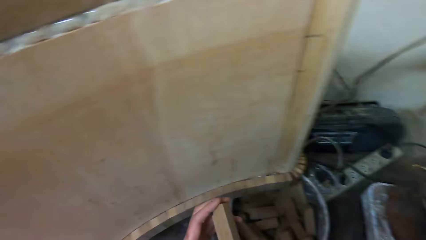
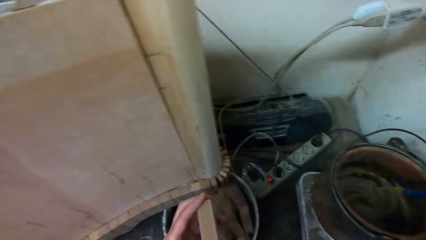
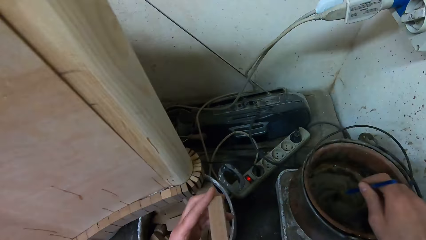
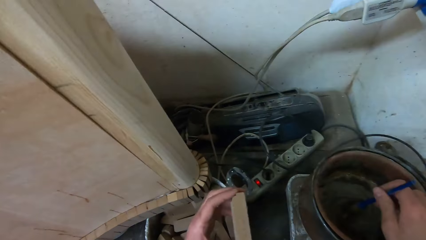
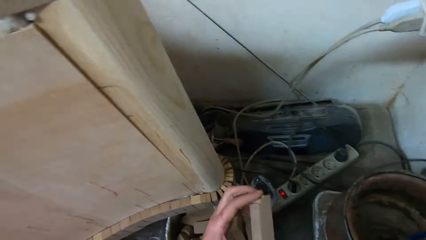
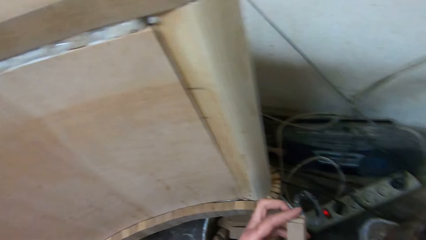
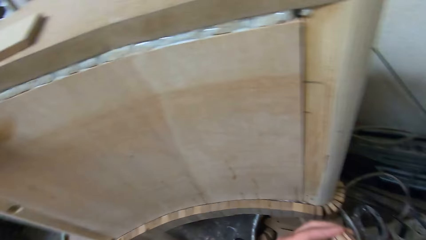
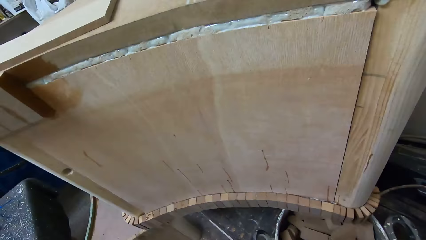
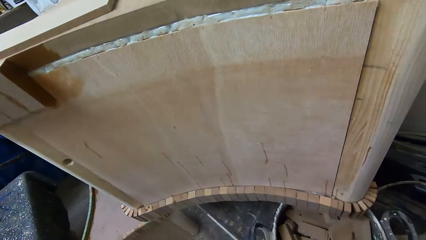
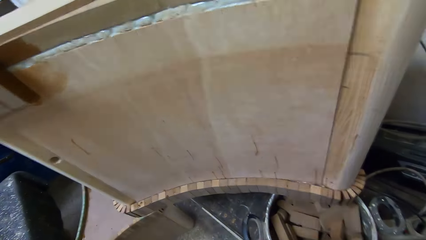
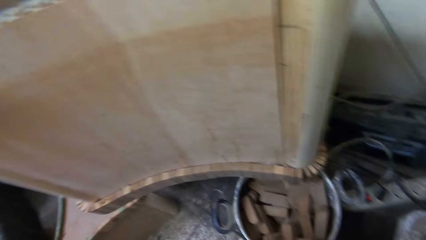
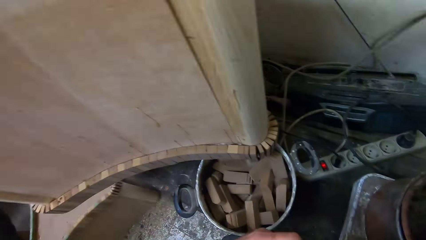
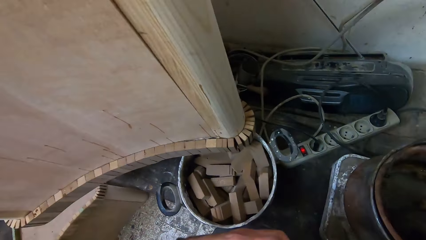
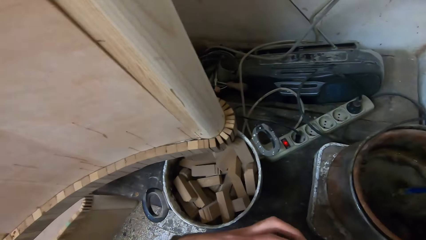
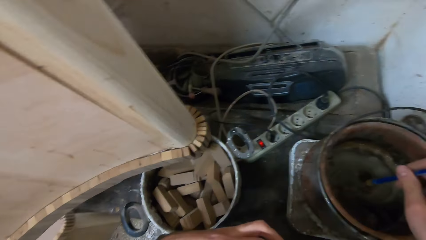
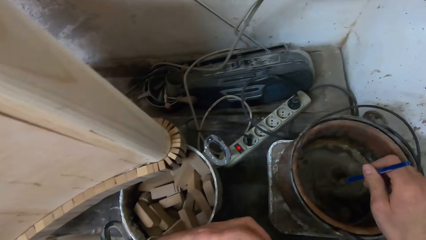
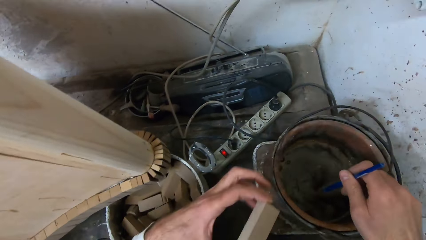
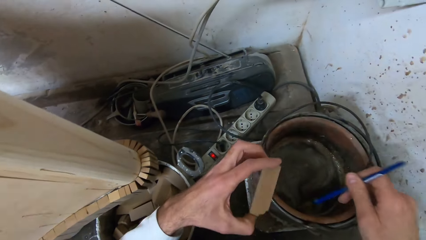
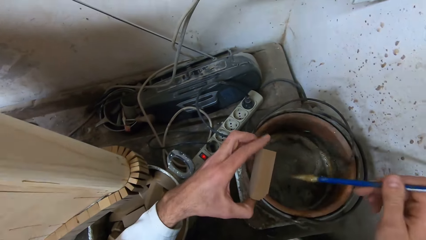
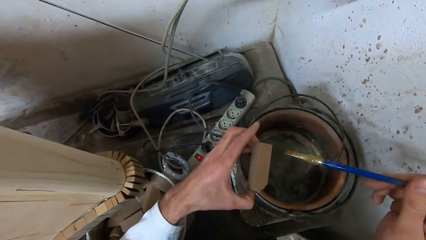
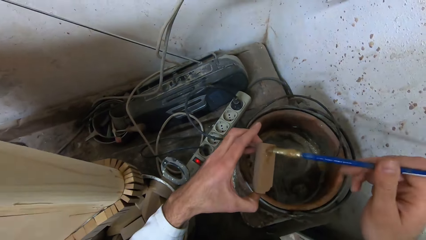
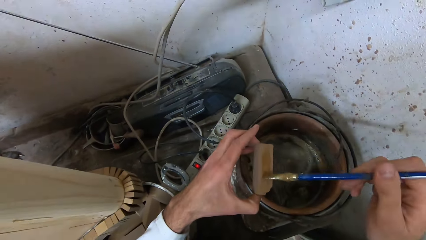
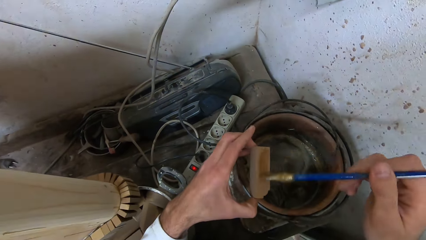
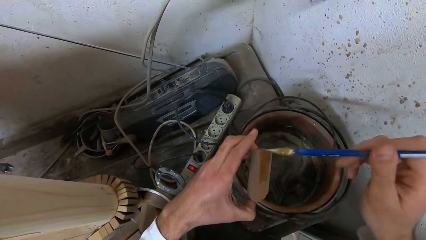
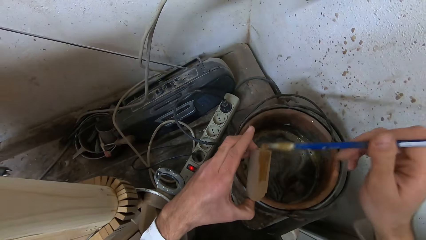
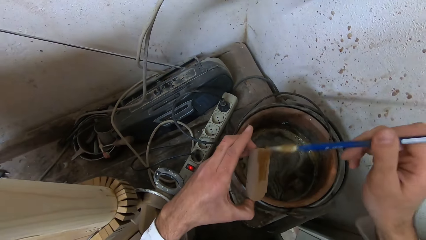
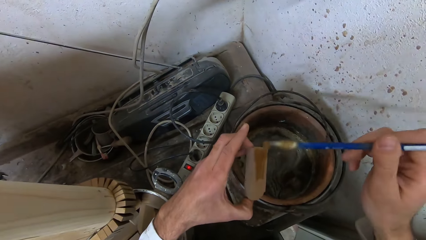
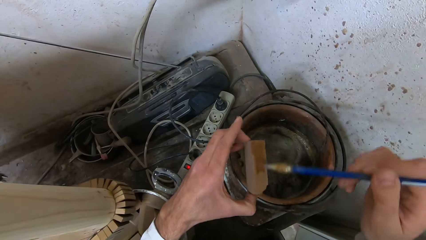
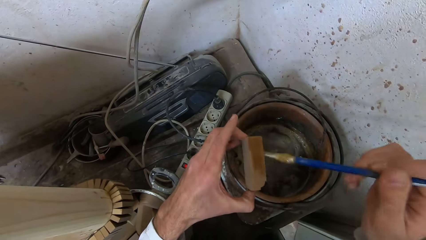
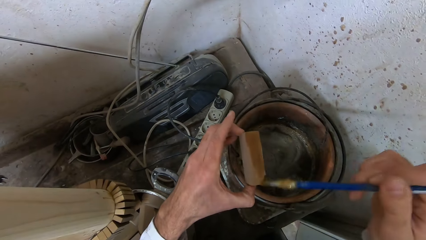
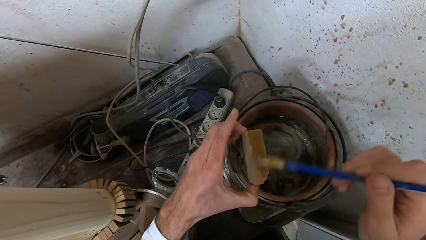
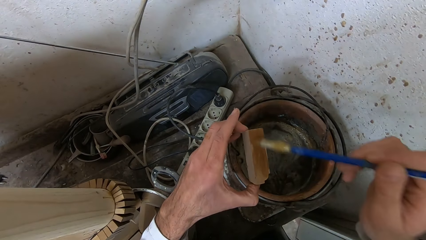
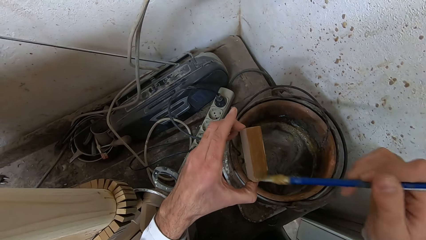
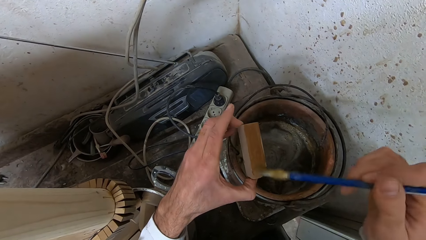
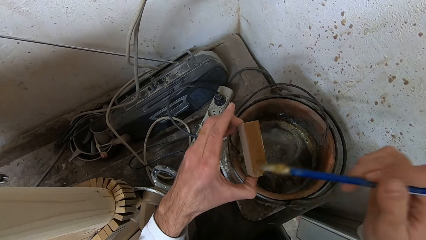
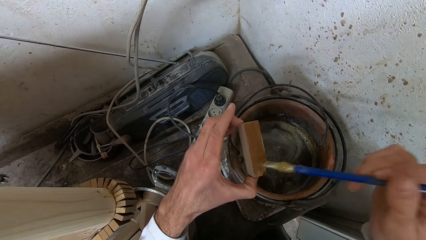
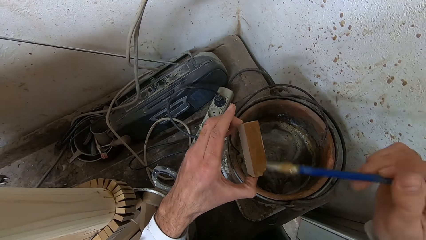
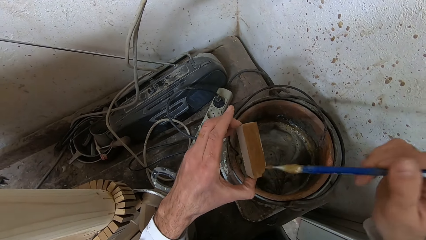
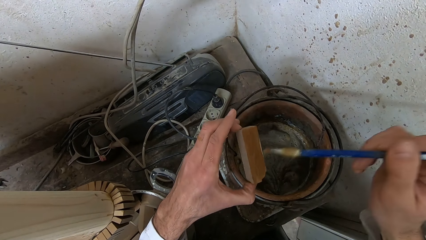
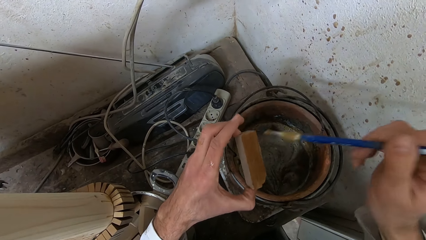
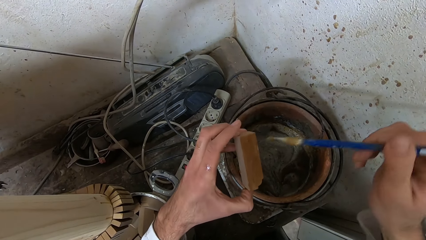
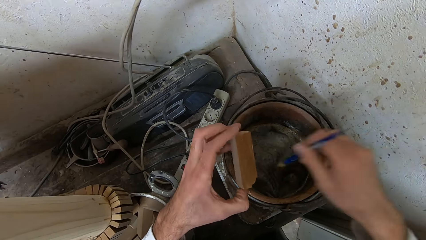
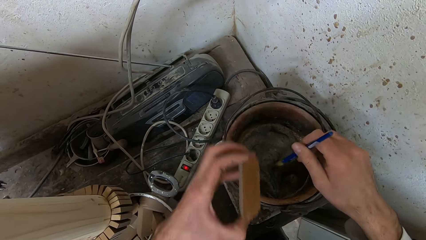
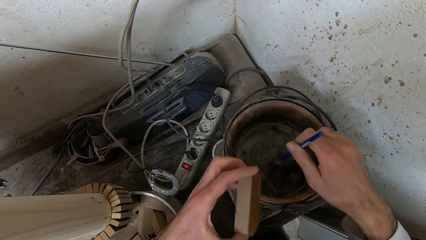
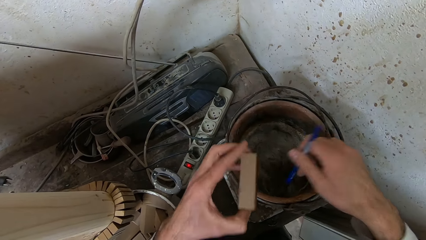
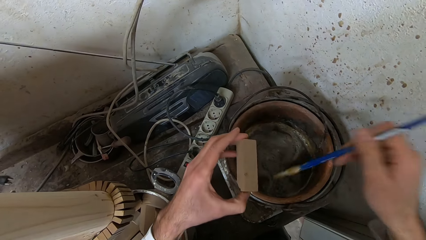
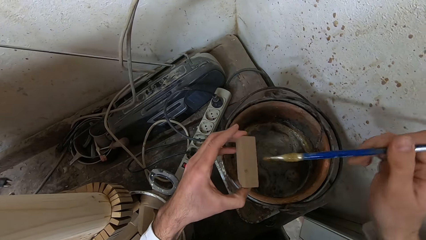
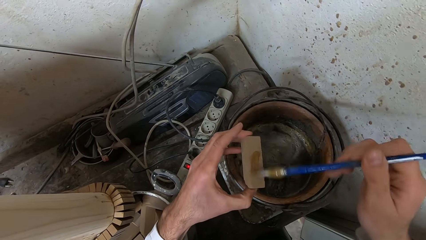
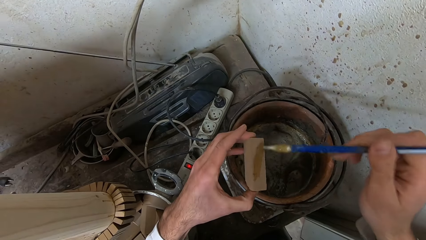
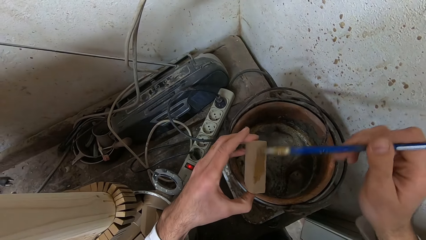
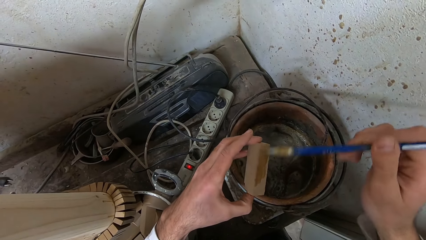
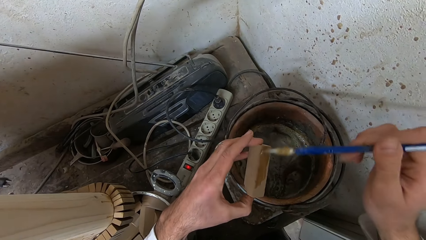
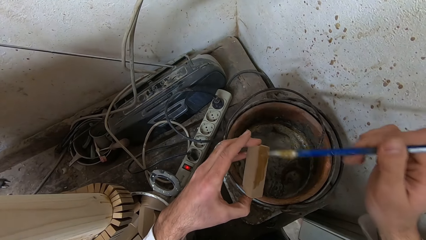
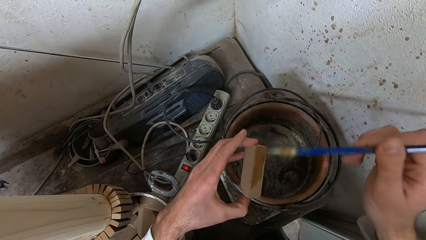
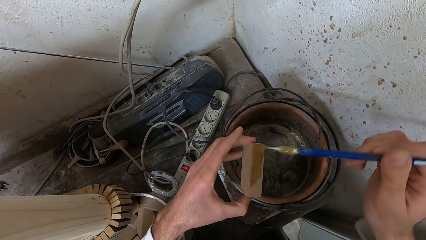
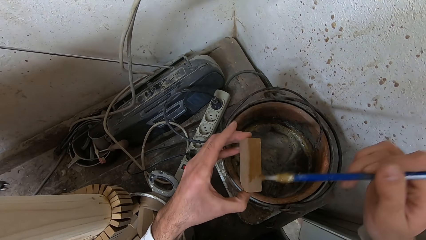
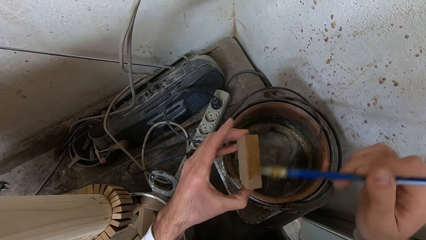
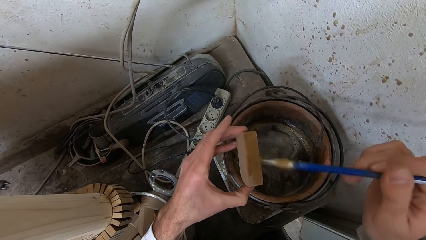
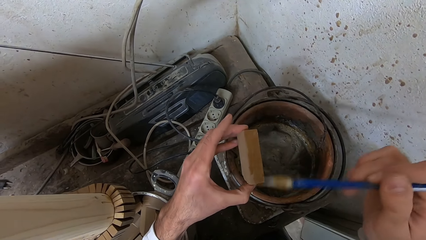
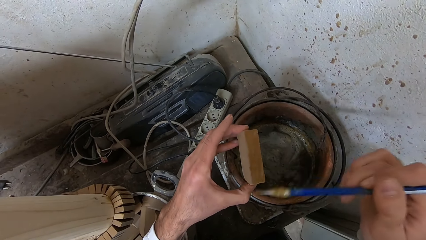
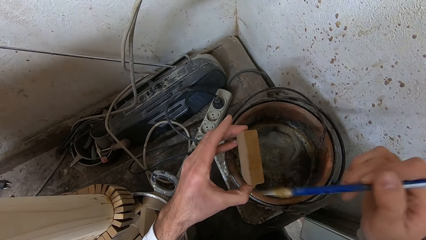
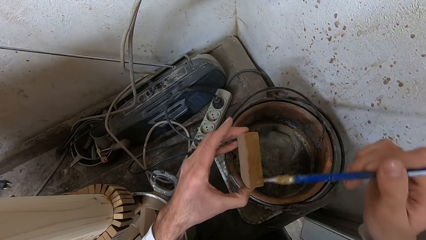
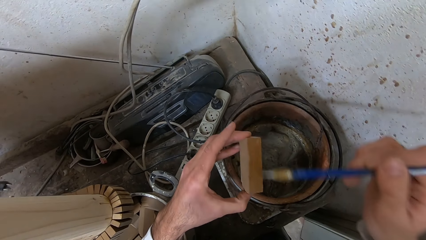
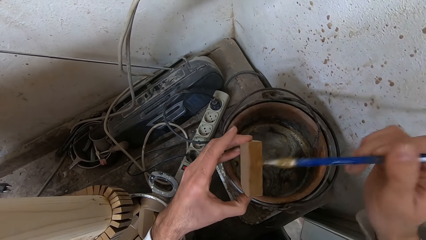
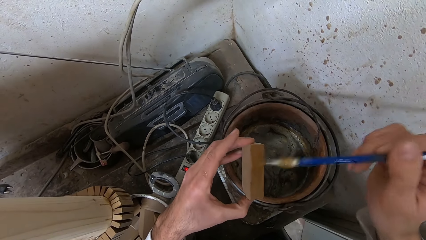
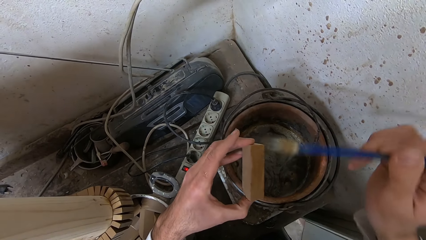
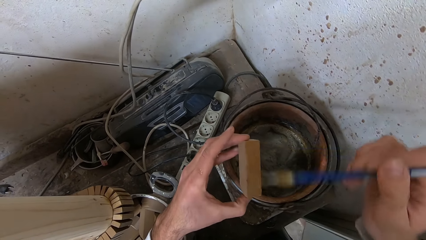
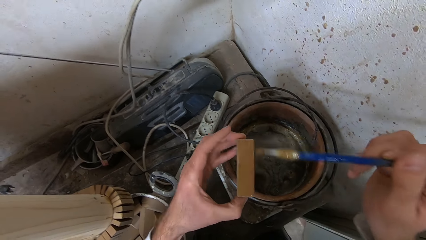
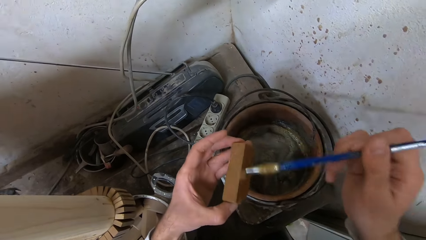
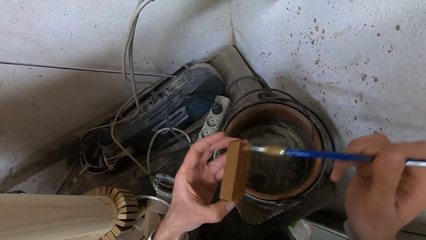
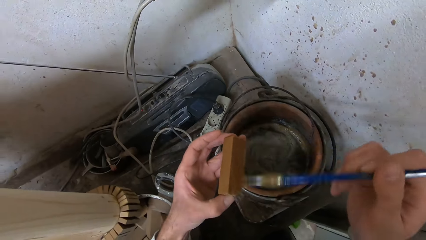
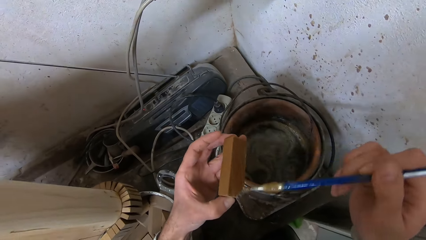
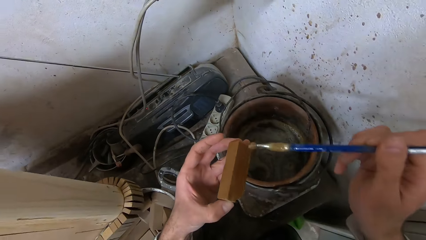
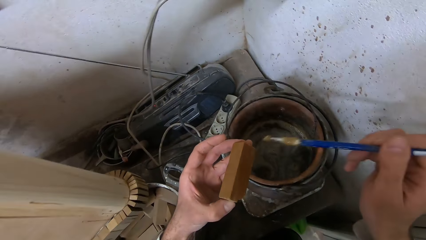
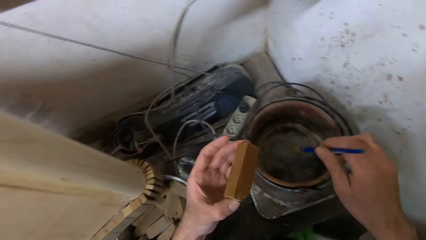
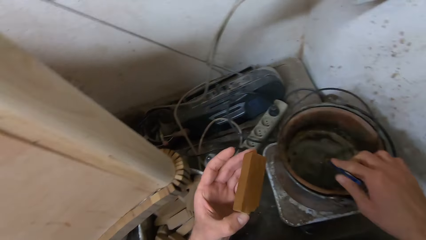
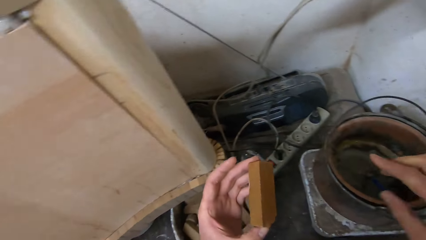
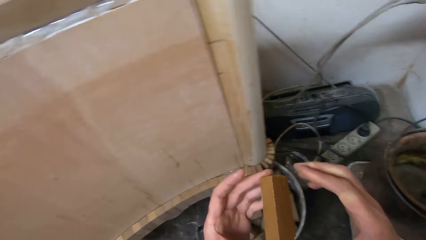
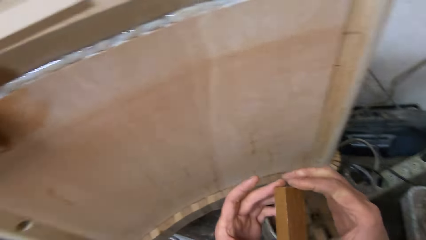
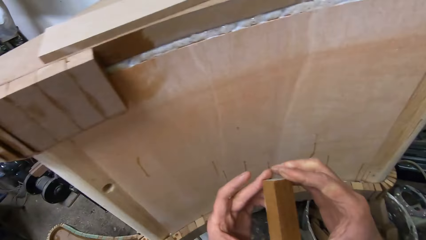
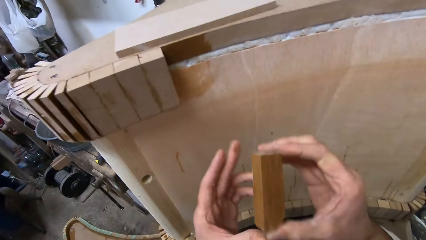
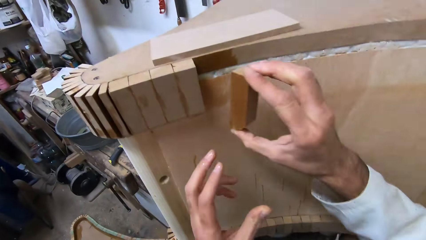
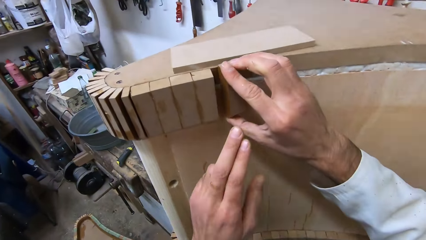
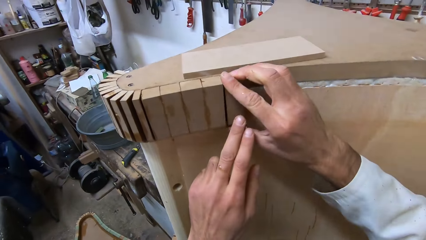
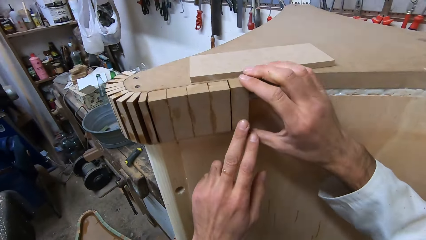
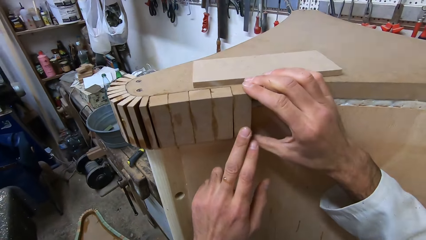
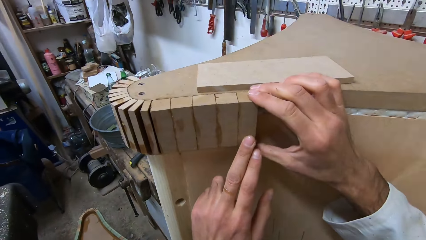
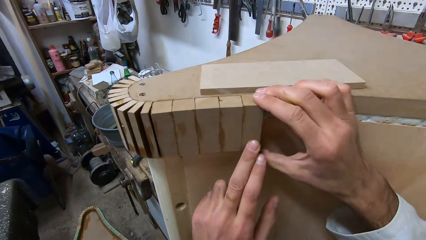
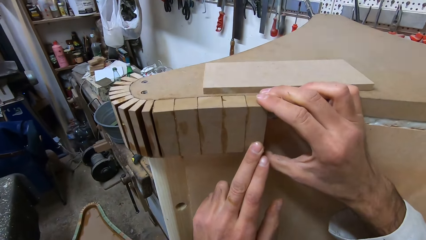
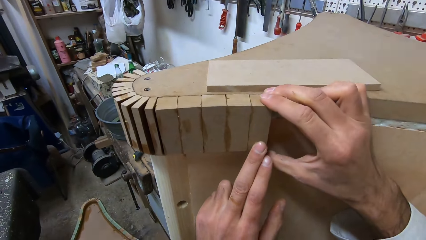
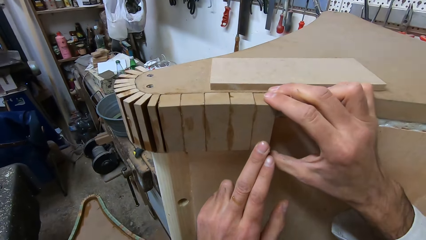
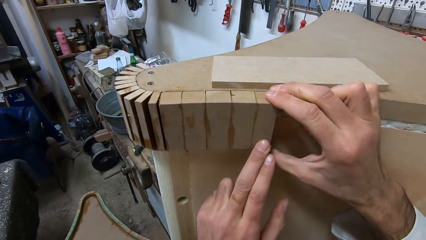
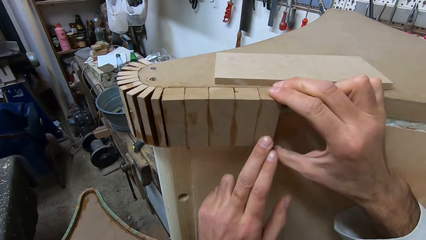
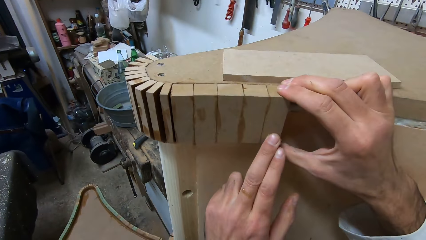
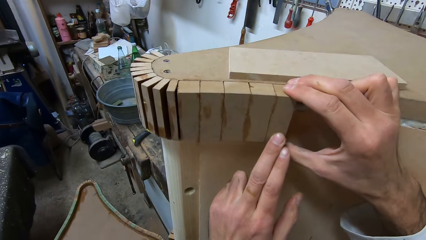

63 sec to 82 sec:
The camera wearer stirs the glue in the bucket with the glue brush. They dip the brush into the glue can. They apply the glue to a piece of wood. They dip the glue brush into the bucket of glue. They apply the glue to the piece of wood. They drop the glue brush into the bucket of glue. They attach the piece of wood to the furniture.
